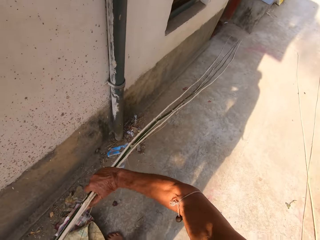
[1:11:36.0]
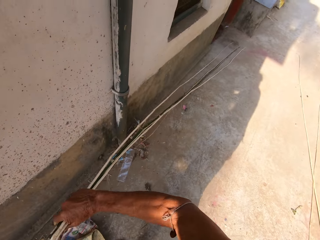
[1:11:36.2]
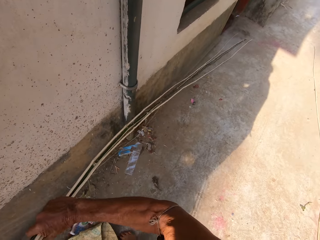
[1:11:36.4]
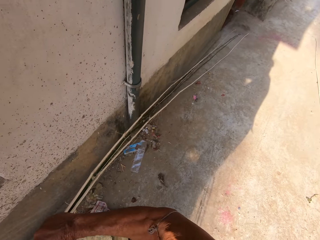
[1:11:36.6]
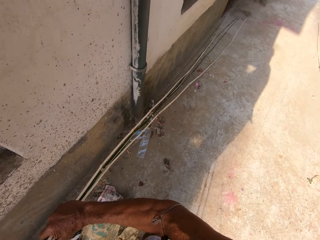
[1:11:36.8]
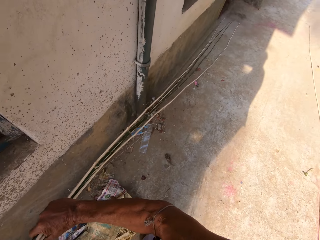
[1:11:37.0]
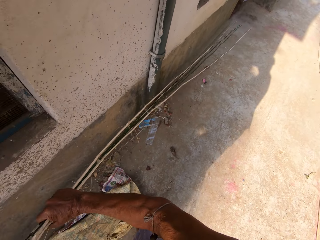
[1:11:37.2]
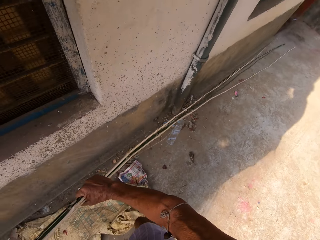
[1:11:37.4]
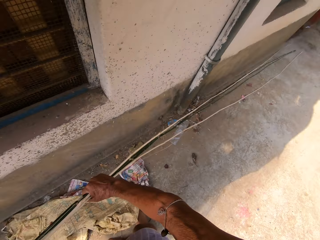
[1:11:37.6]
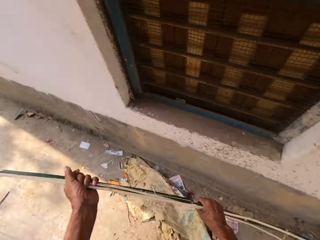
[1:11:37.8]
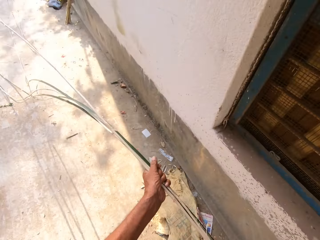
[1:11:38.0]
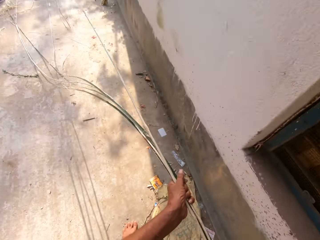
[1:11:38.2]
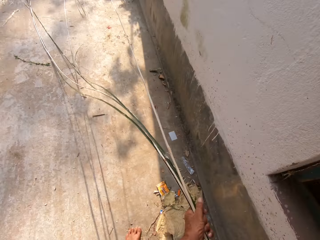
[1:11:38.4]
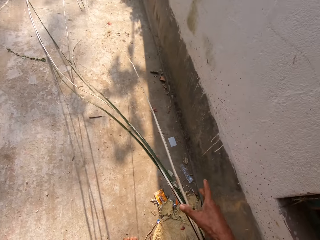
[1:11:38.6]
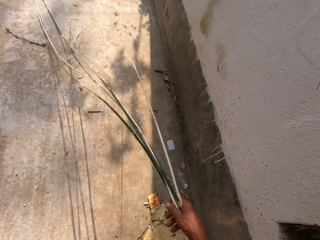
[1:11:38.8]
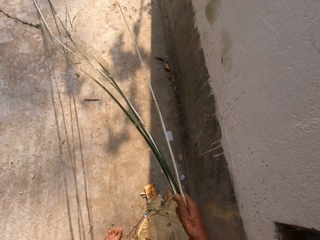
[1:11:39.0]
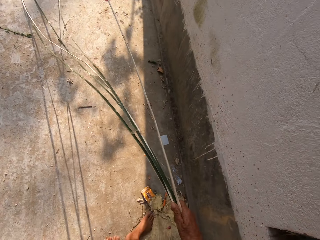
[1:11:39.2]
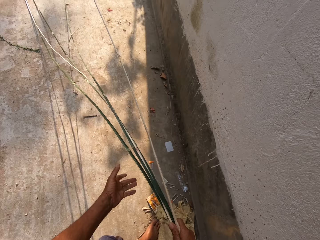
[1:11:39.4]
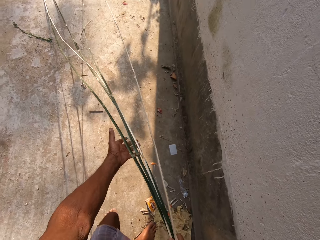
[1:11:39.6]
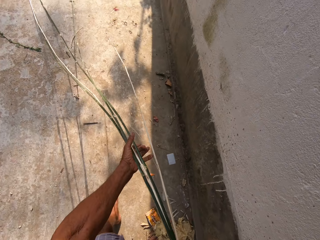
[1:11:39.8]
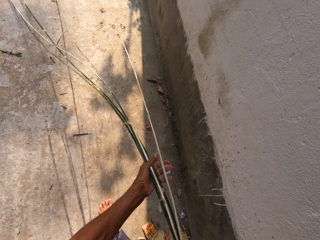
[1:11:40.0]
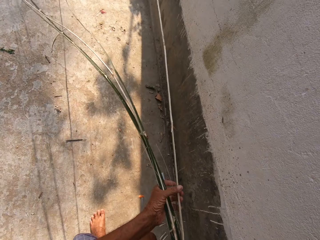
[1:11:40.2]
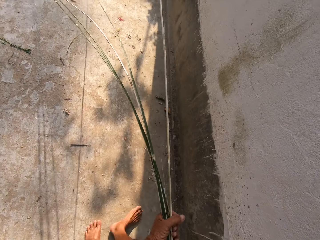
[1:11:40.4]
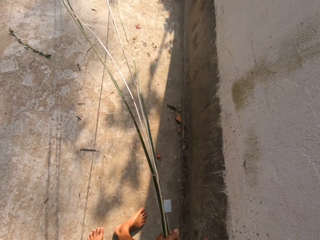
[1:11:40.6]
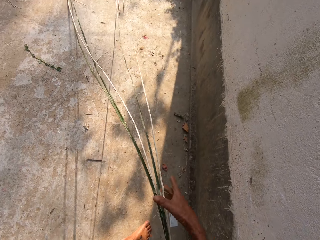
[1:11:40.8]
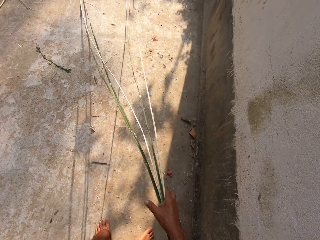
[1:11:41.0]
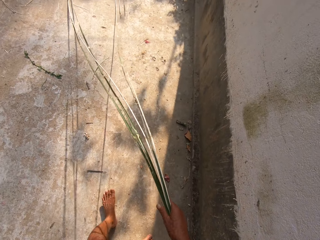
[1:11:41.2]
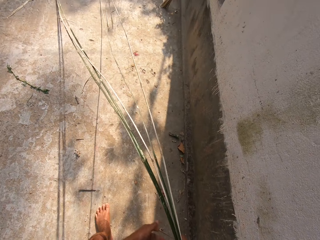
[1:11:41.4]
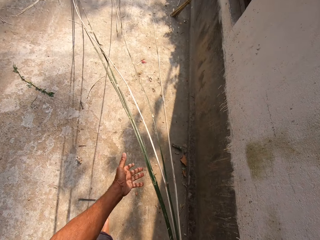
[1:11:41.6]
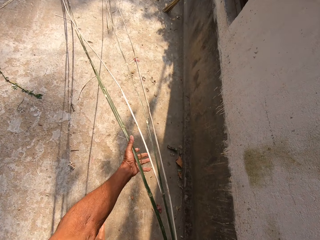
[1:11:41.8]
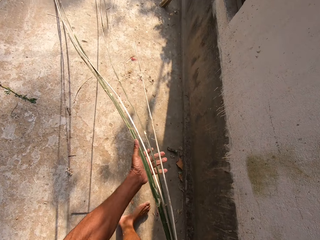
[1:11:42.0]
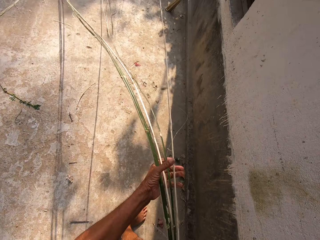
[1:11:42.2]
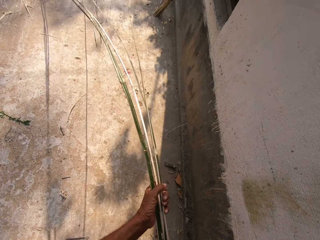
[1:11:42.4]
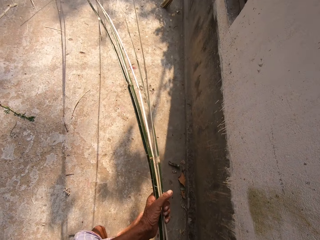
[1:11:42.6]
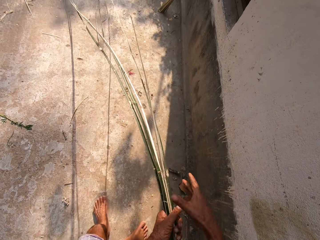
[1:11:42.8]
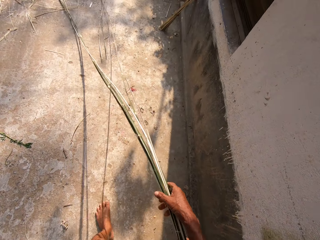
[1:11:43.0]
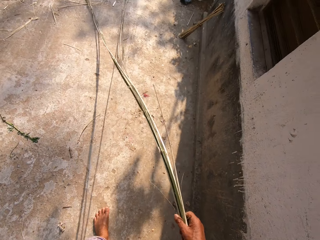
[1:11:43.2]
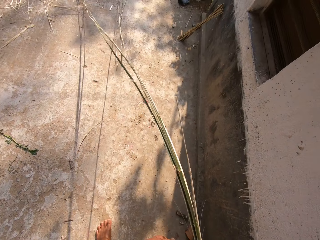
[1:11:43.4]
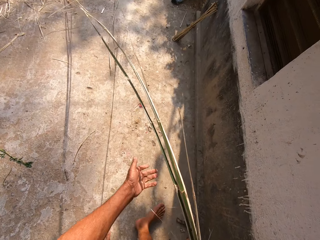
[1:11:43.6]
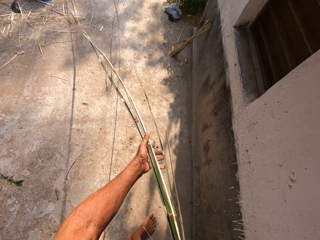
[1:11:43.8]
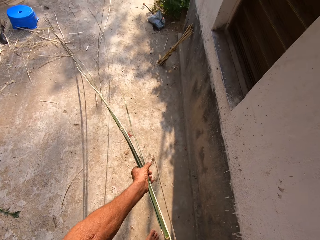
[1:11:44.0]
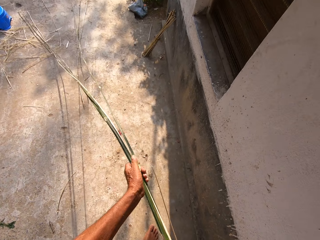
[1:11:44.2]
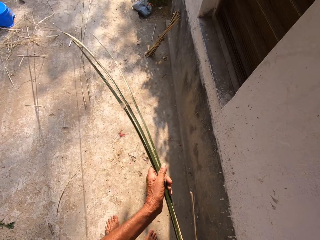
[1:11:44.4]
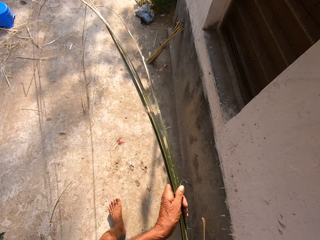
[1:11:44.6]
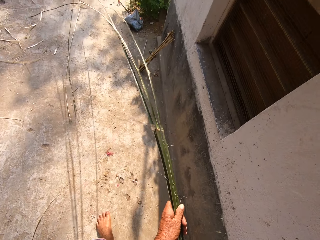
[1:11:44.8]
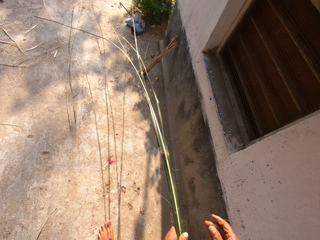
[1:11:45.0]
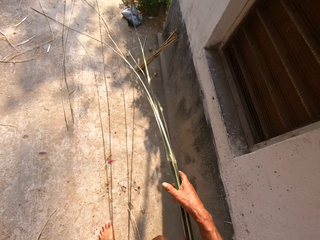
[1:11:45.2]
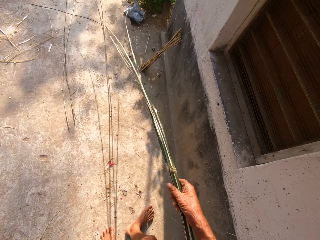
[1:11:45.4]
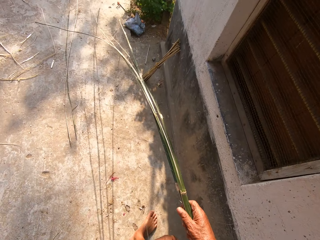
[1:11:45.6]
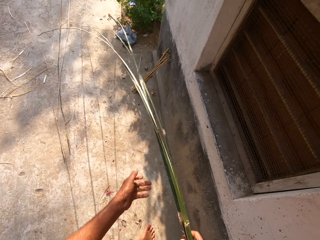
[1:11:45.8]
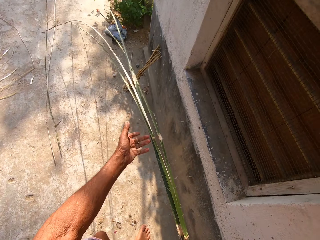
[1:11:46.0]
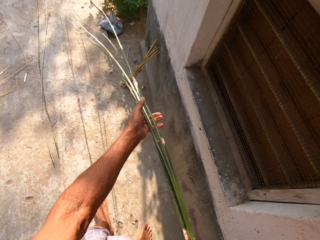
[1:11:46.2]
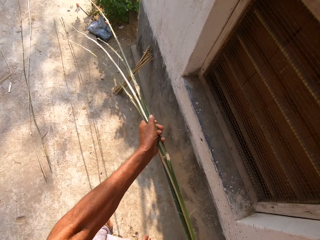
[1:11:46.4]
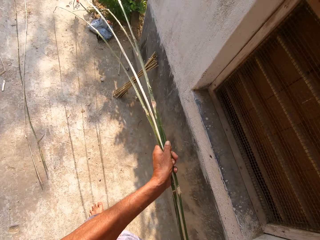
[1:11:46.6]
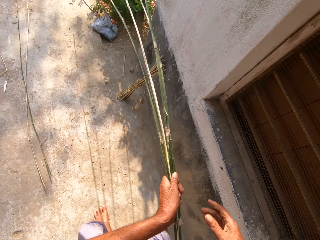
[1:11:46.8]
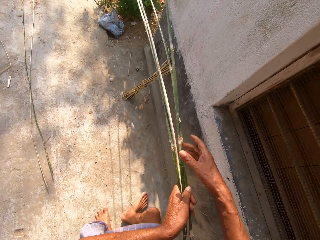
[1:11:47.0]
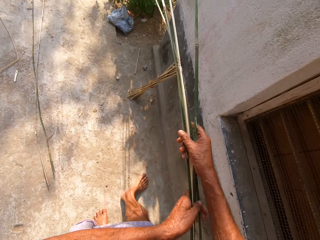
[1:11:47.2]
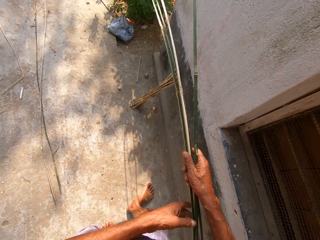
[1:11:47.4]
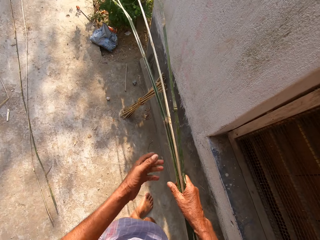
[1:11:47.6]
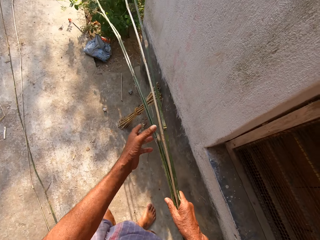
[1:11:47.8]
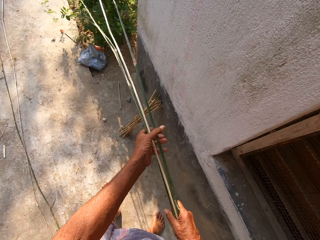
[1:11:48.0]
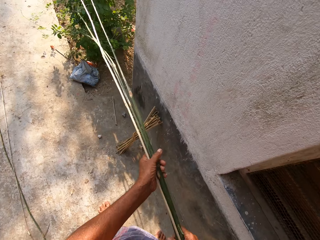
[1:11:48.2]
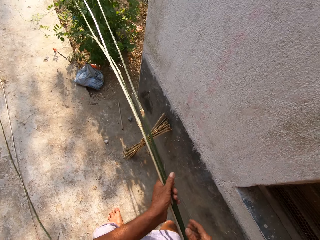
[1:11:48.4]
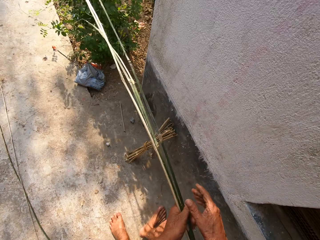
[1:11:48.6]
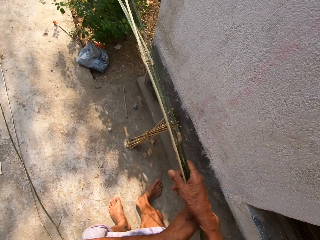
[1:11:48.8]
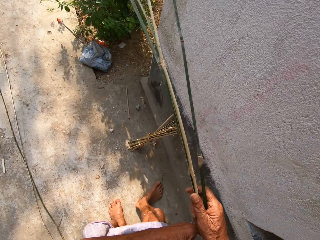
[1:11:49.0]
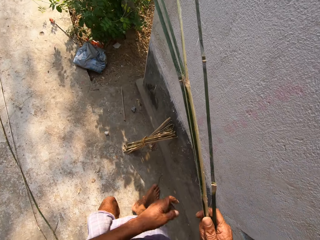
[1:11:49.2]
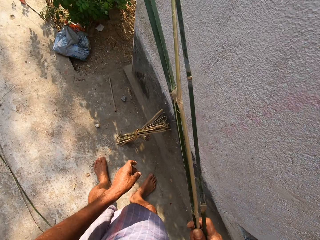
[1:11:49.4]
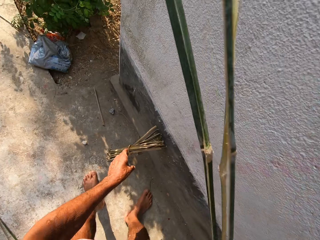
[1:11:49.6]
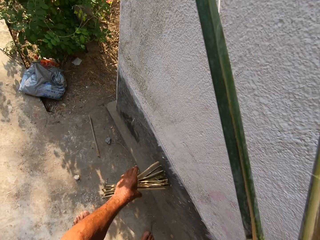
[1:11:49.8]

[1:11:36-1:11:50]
The camera wearer moves the bamboo strips in his hands on the floor. He holds the bamboo strips in his left hand with his right hand. He holds the bamboo strips in his right hand with his left hand. He holds the bamboo strips in his left hand with his right hand. He holds the bamboo strips in his right hand with his left hand. He holds the bamboo strips in his left hand with his right hand. He holds the bamboo strips in his right hand with his left hand. He holds the bamboo strips in his left hand with his right hand. He holds the bamboo strips in his right hand with his left hand. He holds the bamboo strips in his left hand with his right hand. He holds the bamboo strips in his right hand with his left hand. He holds the bamboo strips in his left hand with his right hand.

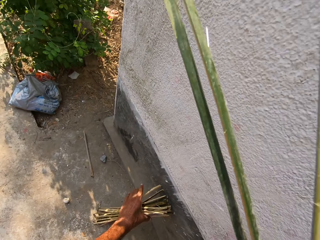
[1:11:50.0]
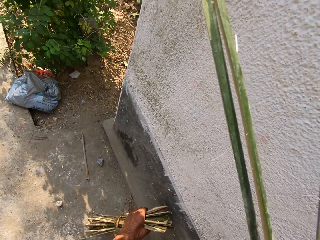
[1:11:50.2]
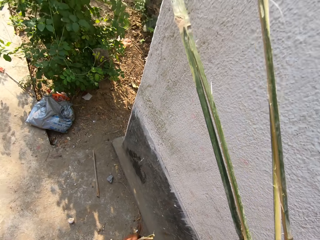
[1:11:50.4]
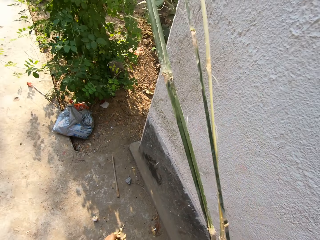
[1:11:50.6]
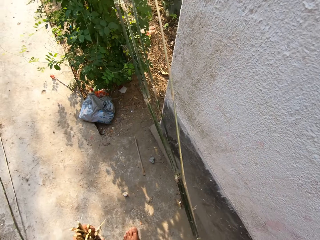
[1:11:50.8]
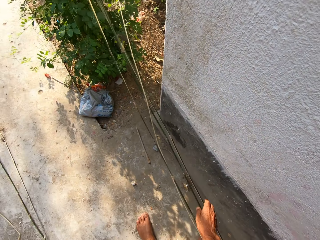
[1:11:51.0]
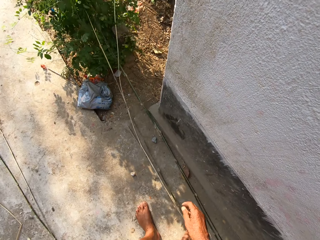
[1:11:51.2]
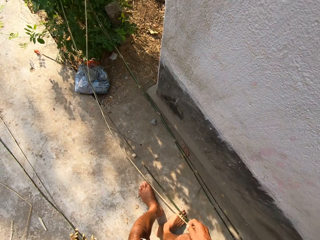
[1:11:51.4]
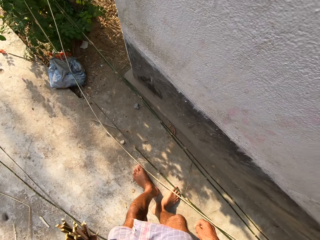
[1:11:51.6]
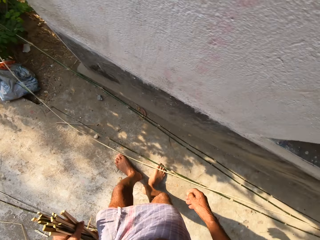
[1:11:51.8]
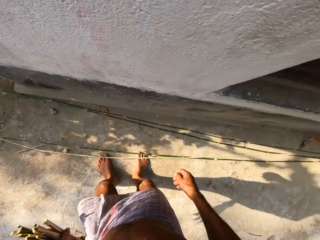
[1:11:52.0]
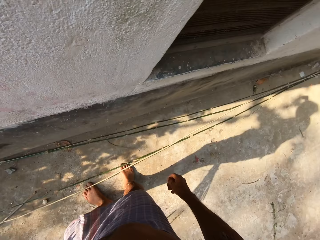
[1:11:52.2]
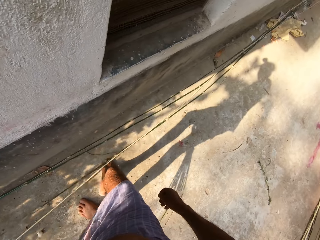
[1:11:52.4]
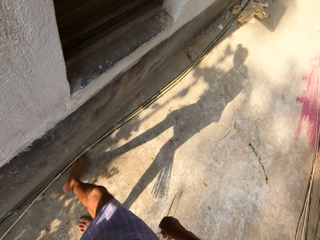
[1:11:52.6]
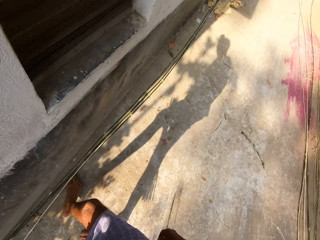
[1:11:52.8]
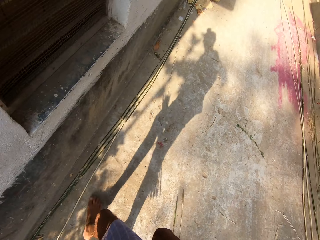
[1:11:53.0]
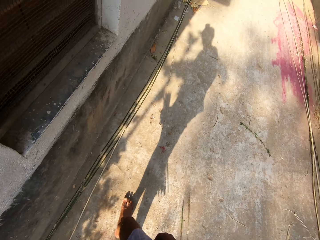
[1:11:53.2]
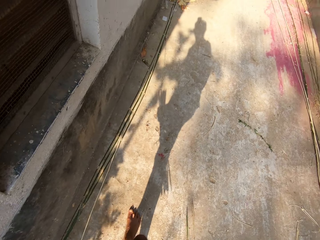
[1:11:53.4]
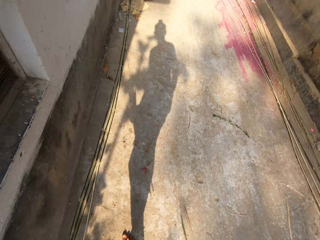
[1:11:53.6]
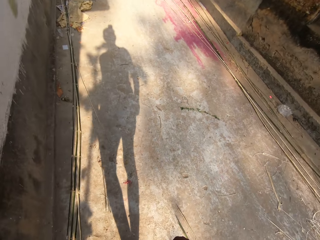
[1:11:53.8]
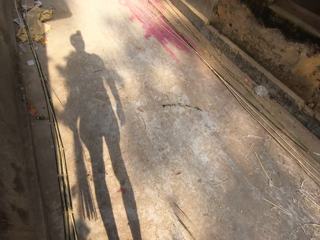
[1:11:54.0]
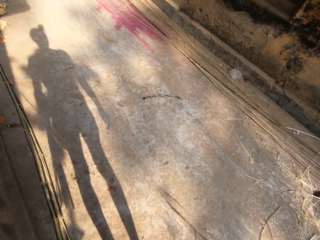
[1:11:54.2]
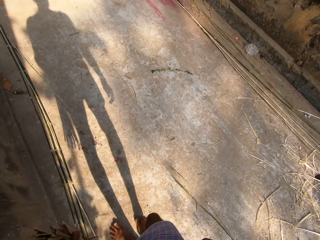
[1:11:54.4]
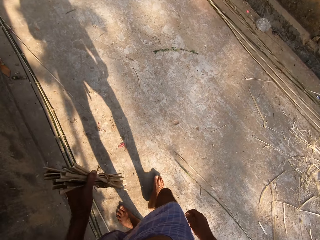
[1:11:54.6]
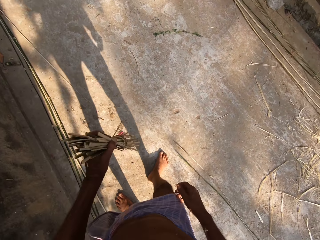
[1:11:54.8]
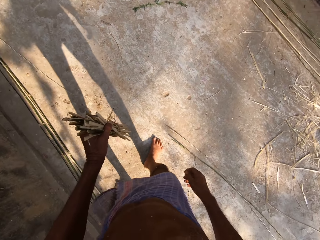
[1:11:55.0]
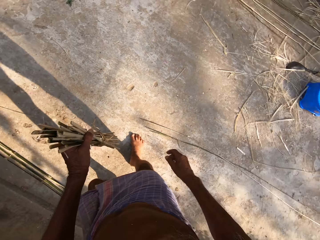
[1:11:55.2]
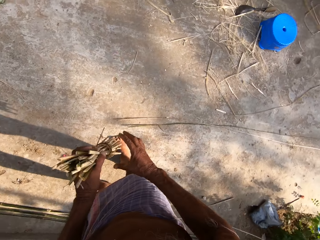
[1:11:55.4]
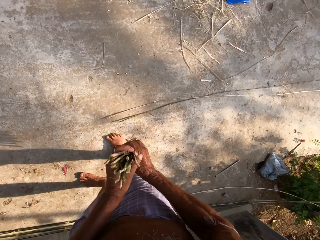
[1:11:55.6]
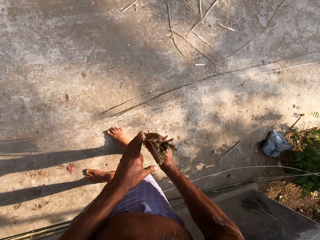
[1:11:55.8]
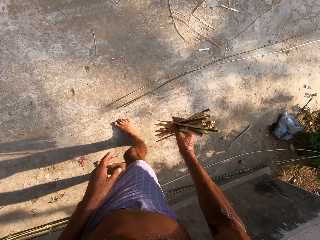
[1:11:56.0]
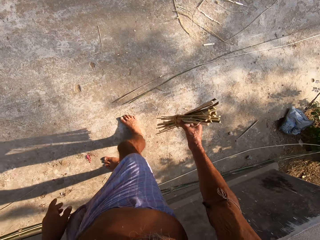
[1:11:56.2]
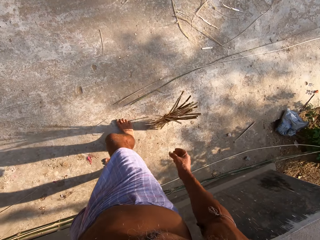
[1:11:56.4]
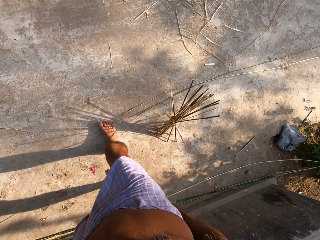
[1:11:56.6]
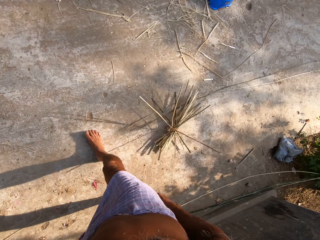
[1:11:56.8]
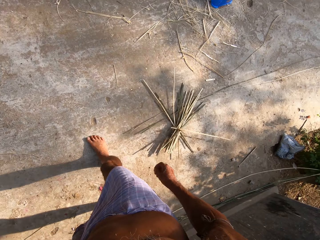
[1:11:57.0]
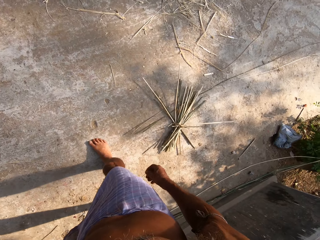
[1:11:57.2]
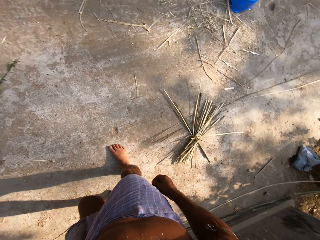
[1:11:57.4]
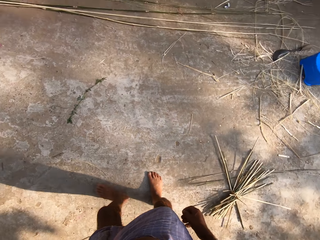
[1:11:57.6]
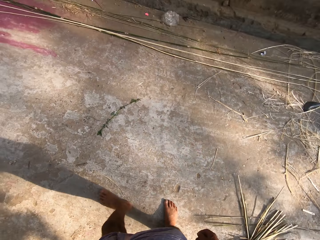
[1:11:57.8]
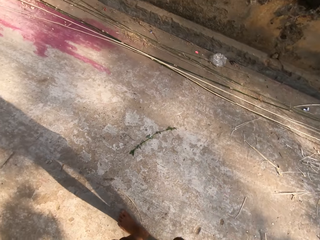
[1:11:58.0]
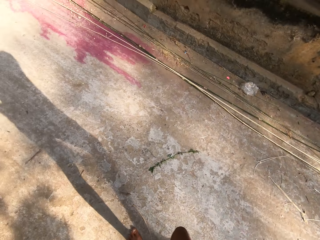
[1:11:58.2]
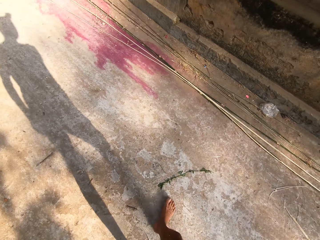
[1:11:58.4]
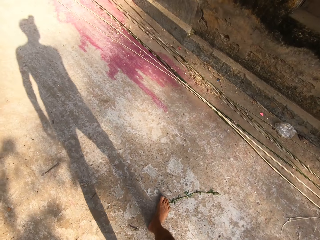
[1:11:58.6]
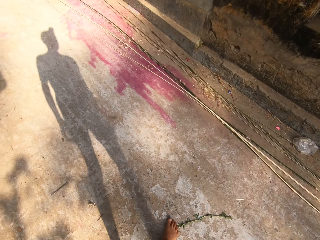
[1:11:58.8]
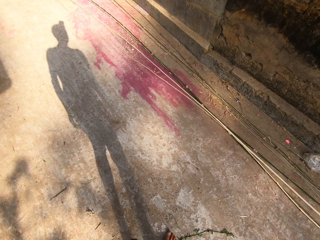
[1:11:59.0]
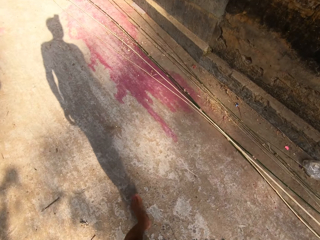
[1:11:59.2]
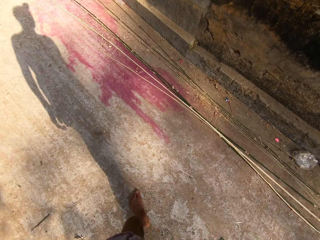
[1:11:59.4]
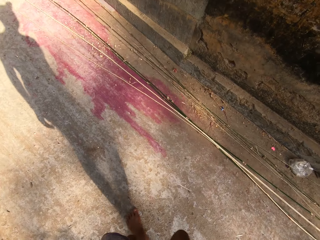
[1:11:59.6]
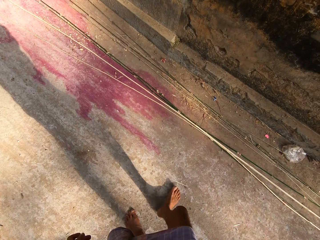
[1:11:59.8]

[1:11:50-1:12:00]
The camera wearer picks a bundle of twigs from the floor with his left hand. He drops the bamboo strips in his right hand on the floor. He moves the bamboo strips on the floor with his right leg. He transfers the bamboo strips from his left hand to his right hand. He picks sticks. He drops the bamboo strips on the floor with his right hand. He walks.
